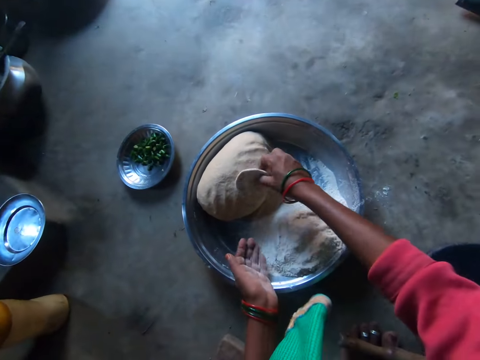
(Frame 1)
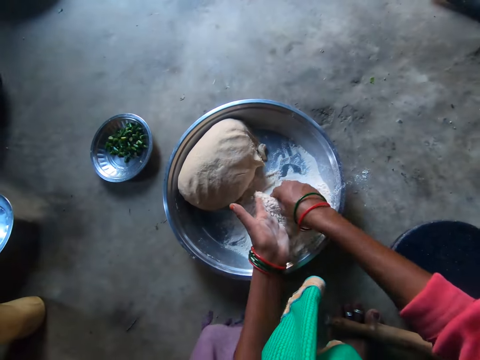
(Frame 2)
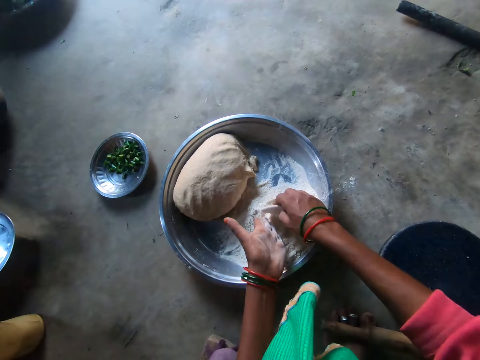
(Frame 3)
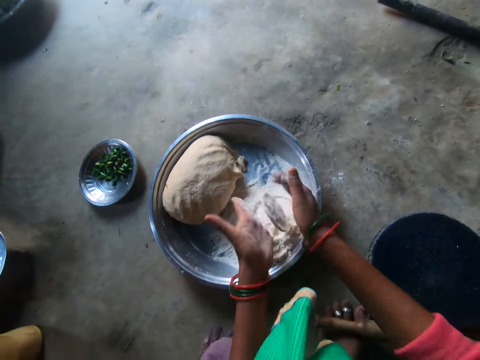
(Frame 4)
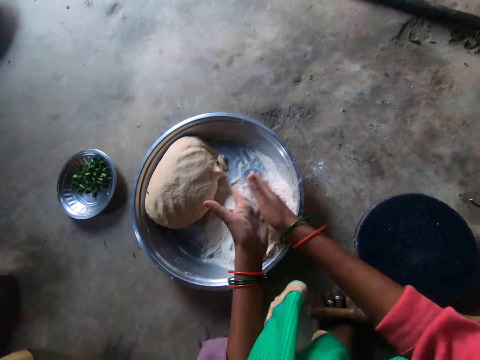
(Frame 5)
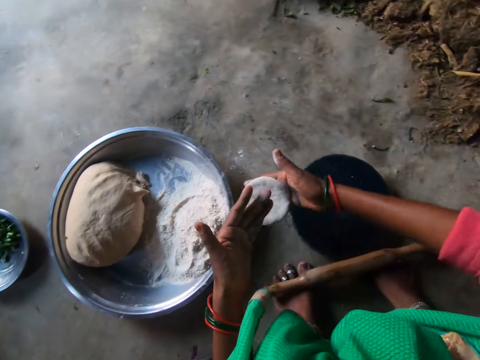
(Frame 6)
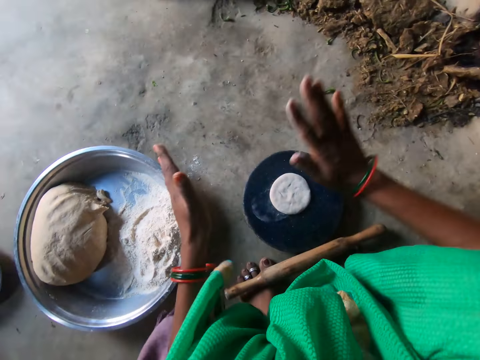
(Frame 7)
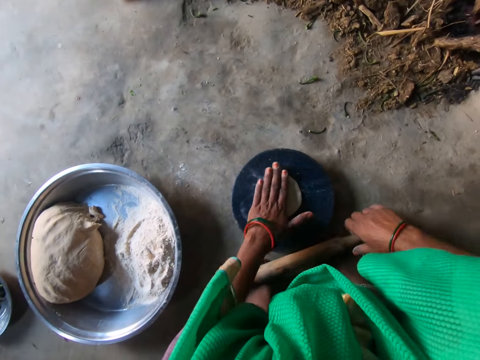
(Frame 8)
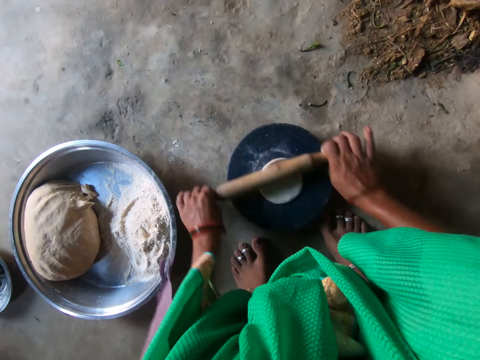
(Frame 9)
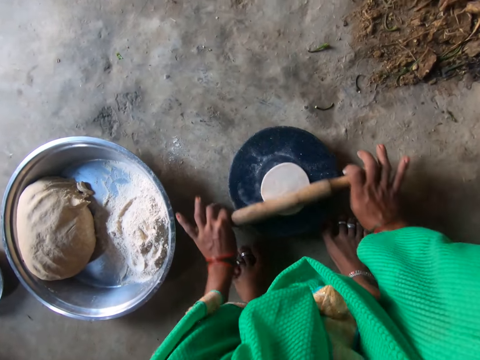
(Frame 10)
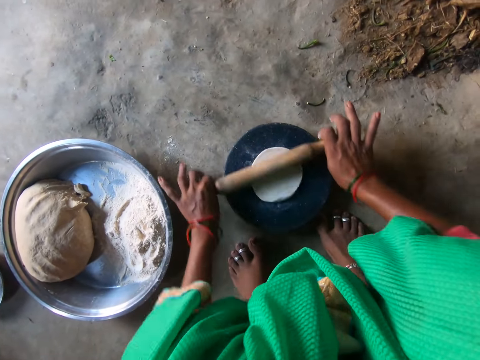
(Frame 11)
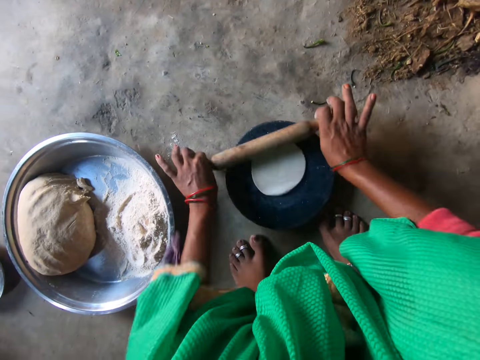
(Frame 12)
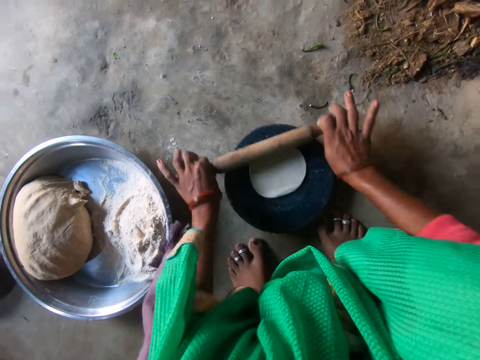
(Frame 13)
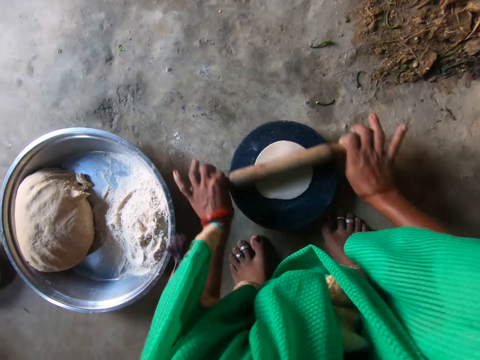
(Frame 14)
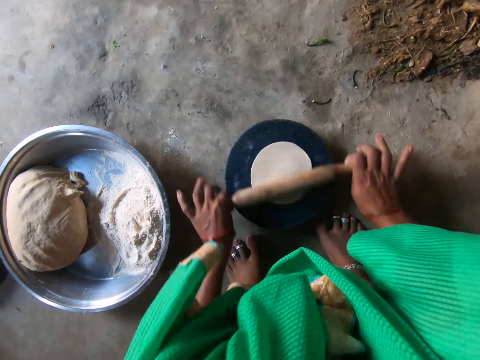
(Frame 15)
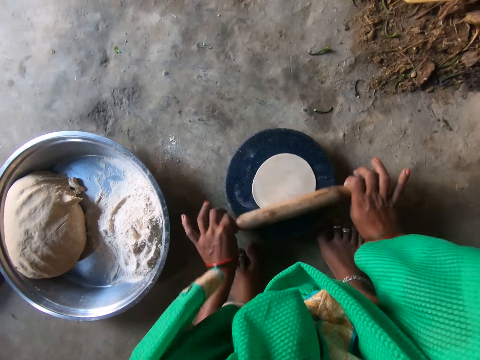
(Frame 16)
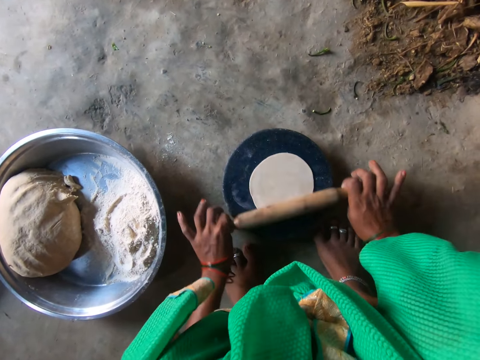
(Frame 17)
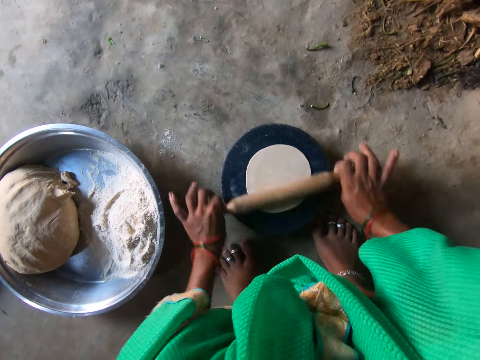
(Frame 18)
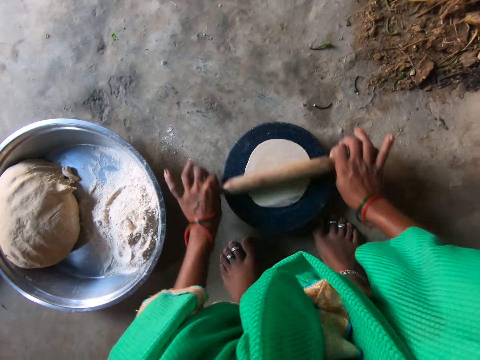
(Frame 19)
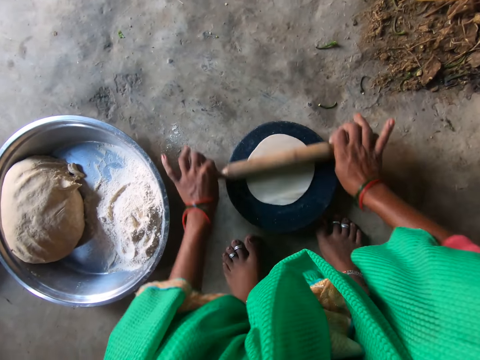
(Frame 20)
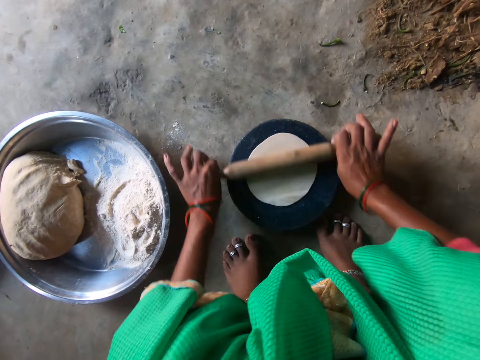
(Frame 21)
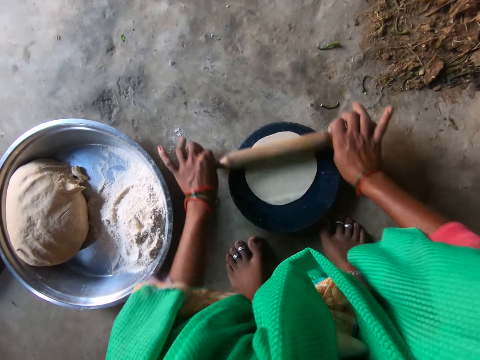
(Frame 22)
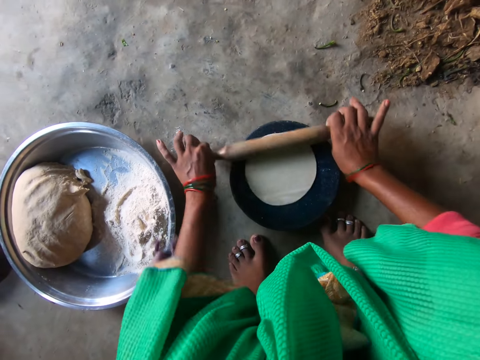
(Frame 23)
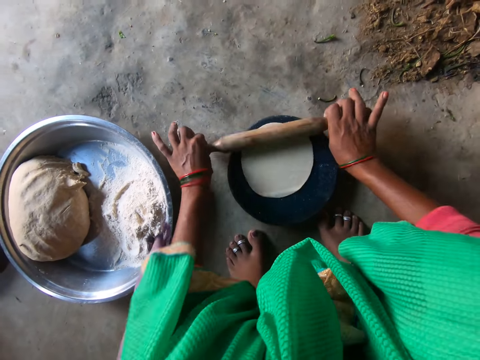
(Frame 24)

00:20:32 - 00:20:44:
The camera wearer takes the dough on the pile of dough with her right hand. She rubs flour on the dough. She dips the dough in flour. She flattens the dough with both hands. She kneads the dough. She drops the dough on the flat board. She hits the dough. She takes the rolling pin on her feet with her right hand. She rolls the dough on the flat board with the rolling pin.

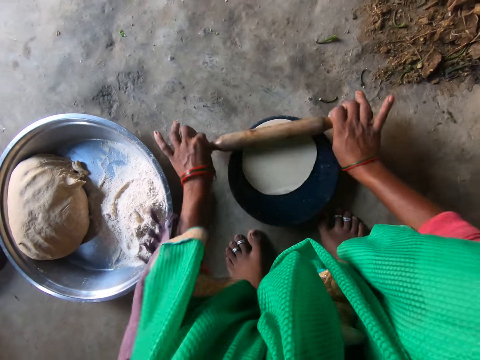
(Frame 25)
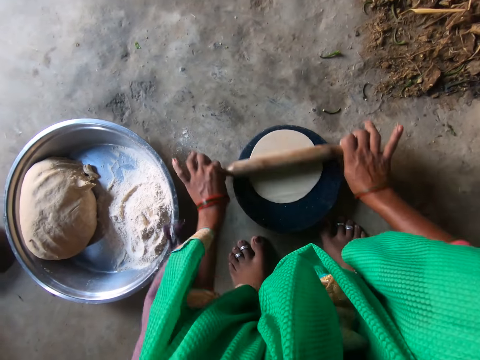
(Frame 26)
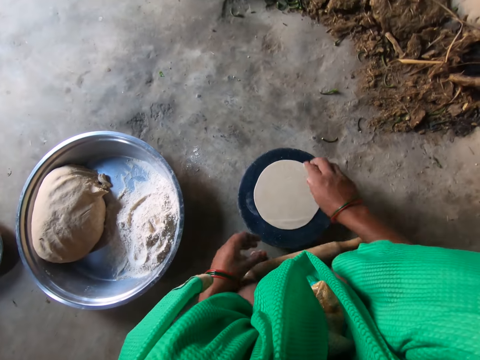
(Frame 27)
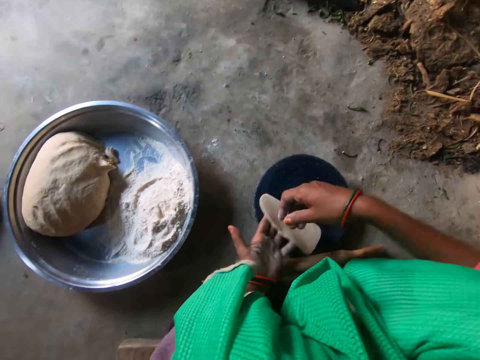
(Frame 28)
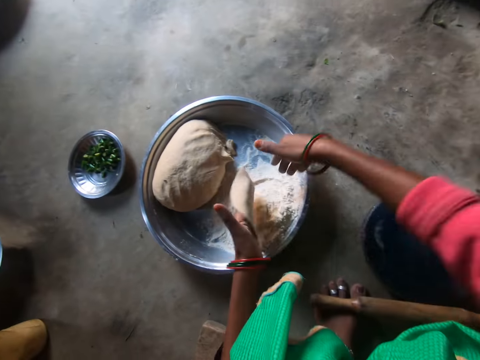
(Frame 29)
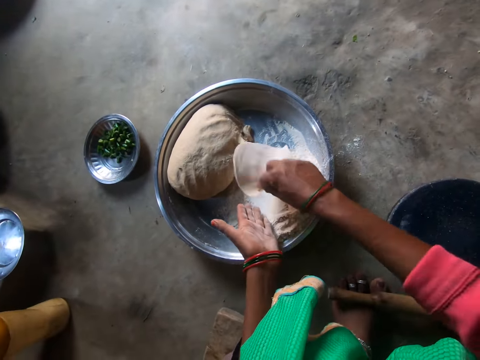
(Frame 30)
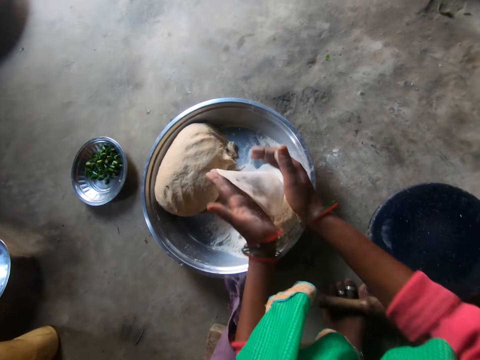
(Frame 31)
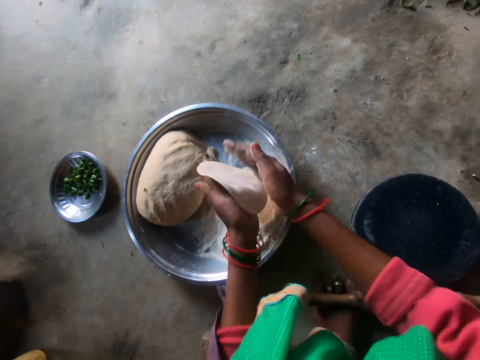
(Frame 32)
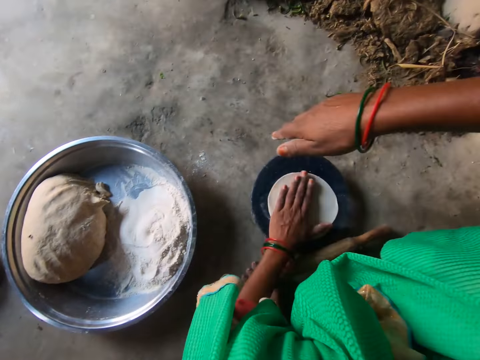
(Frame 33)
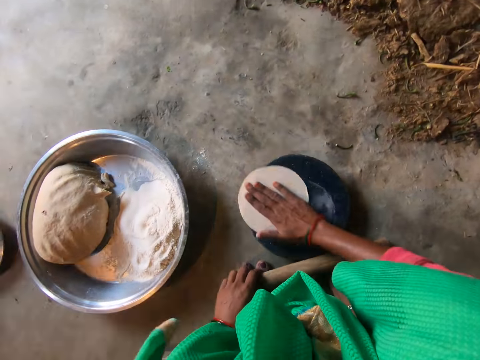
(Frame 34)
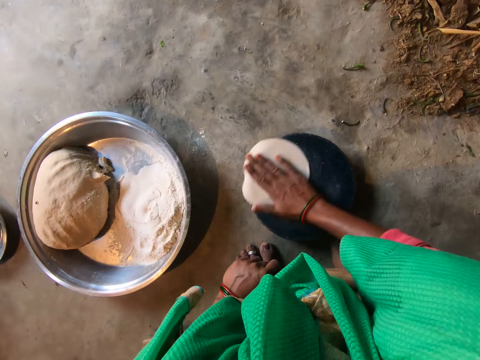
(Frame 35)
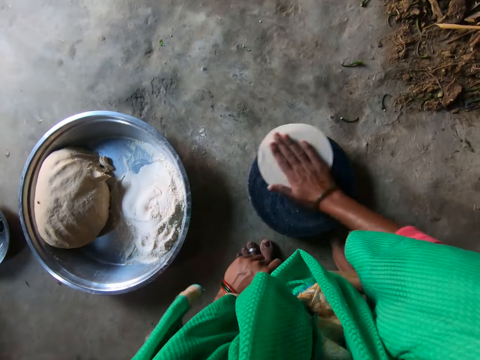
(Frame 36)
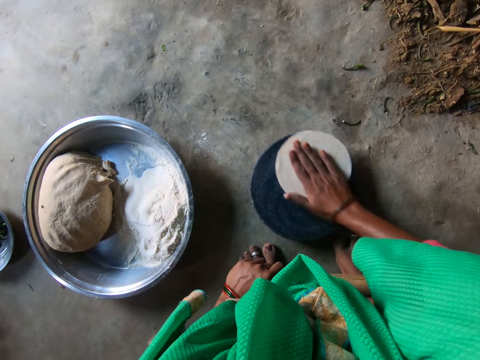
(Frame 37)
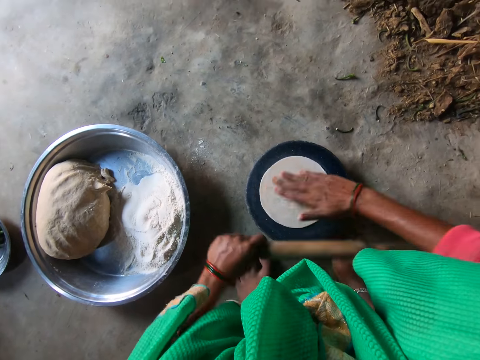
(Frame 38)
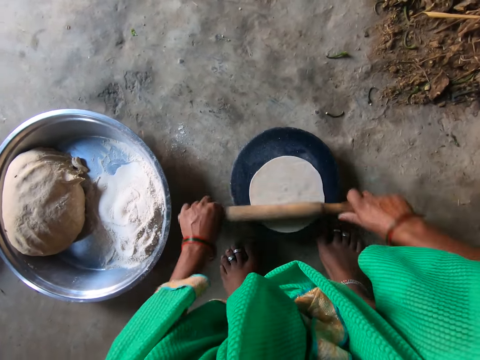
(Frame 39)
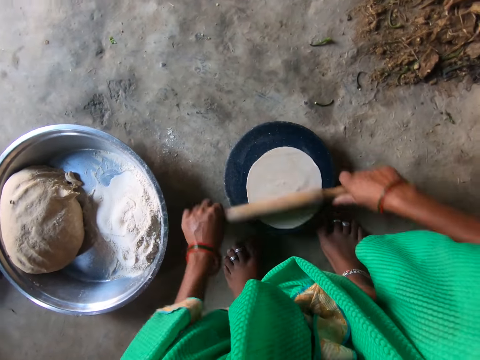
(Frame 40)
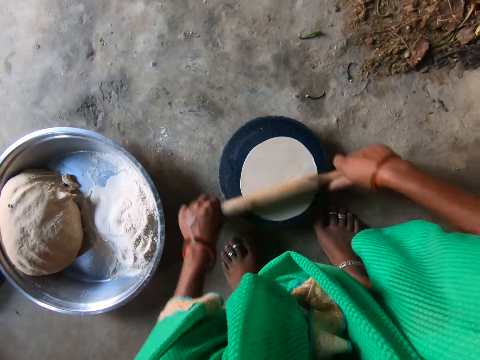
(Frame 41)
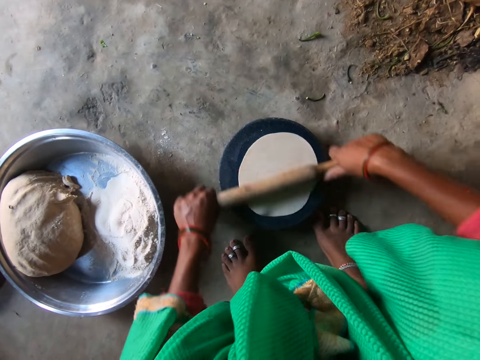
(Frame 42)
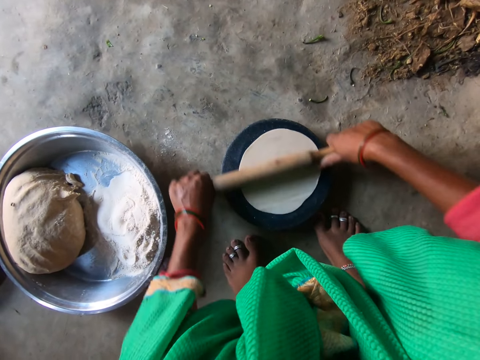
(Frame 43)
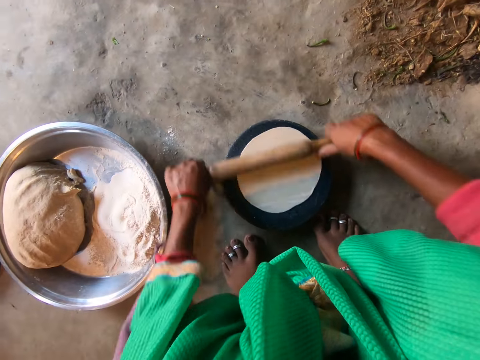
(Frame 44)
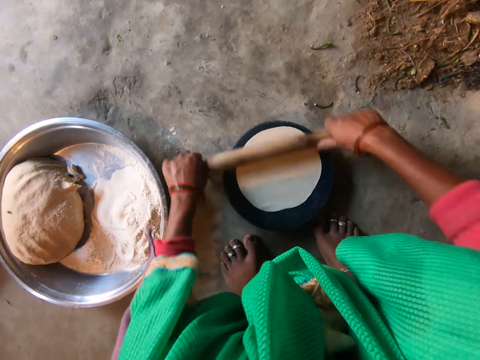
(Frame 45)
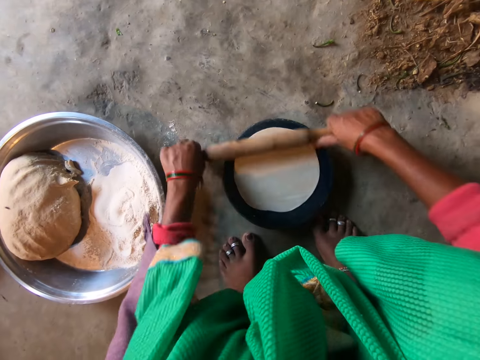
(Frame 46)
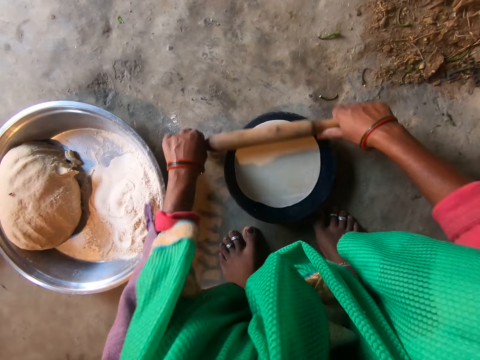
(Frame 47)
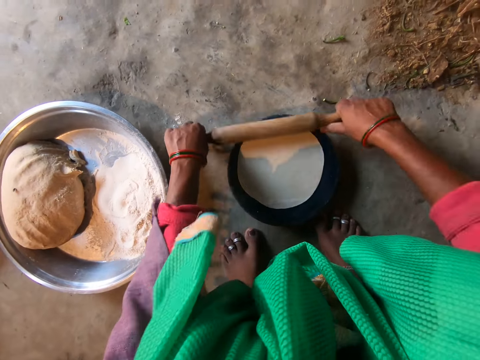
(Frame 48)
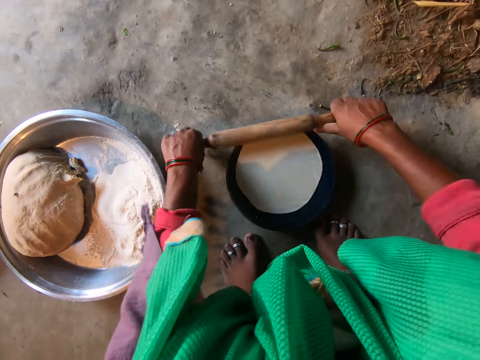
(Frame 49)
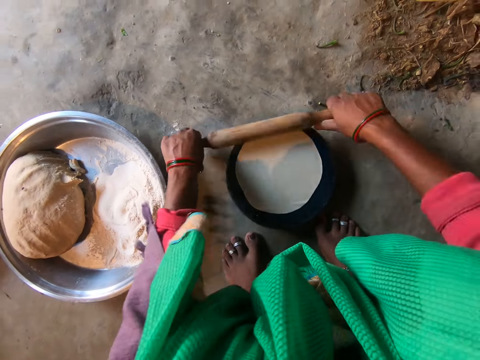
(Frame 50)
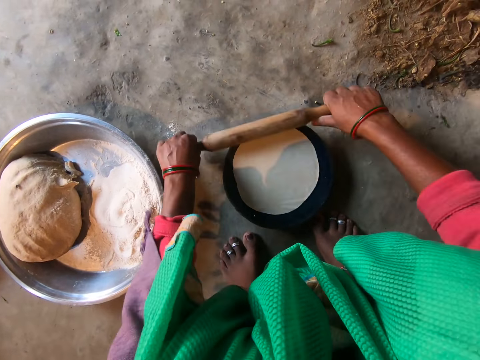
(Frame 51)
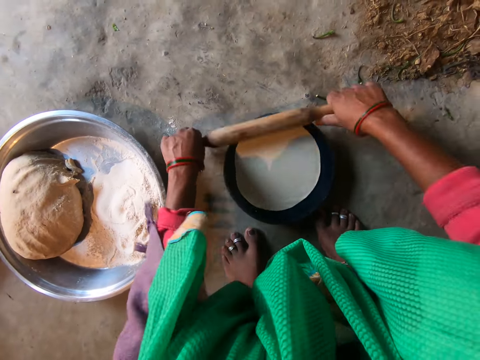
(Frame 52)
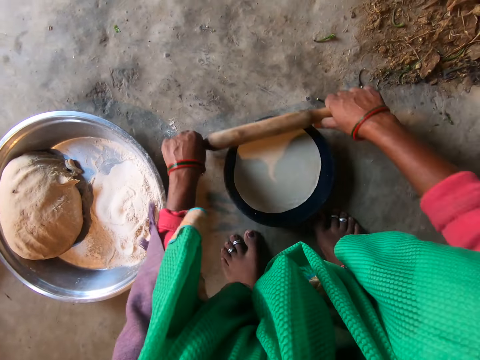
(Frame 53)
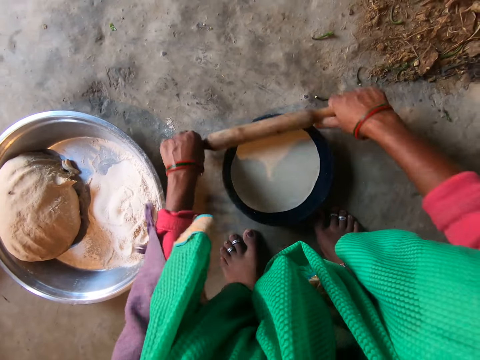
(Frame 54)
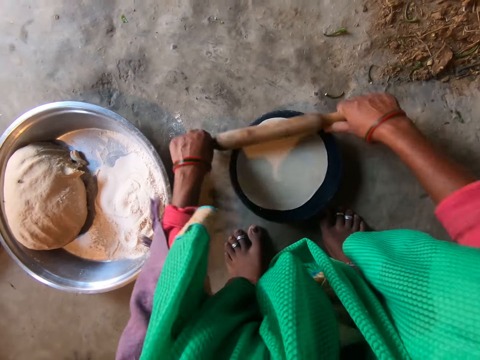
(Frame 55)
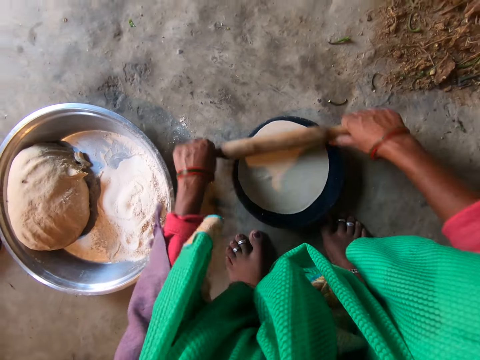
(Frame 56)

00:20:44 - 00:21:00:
The camera wearer drops a rolling pin. She moves the dough on the flat board to her left hand. She picks up the dough. She places the dough on the flour on the tray. She dips the dough in flour. She flattens the dough with both hands. She kneads the dough. She places the dough on the flat board. She grabs the rolling pin on her feet with her left hand. She rotates the dough on the flat board with her right hand. She rolls the dough on the flat board with the rolling pin.
